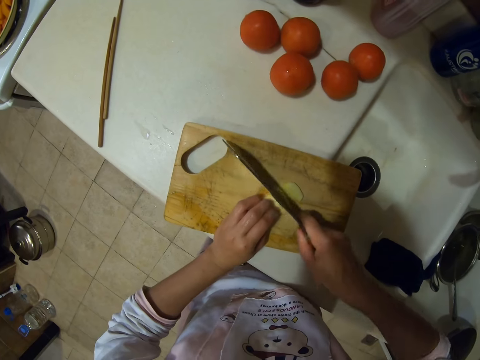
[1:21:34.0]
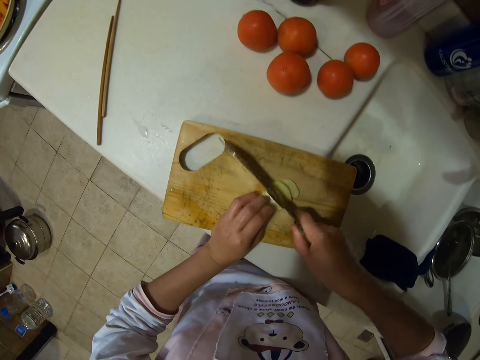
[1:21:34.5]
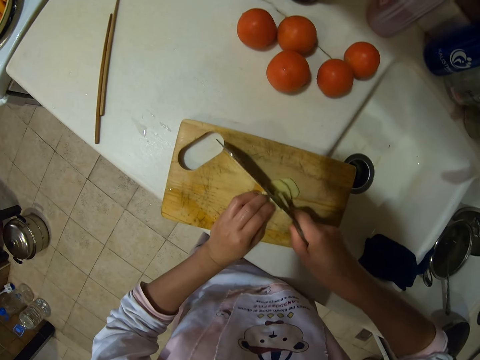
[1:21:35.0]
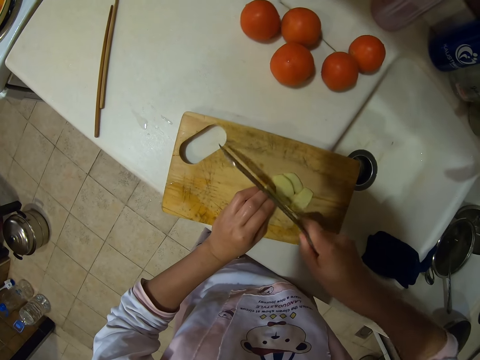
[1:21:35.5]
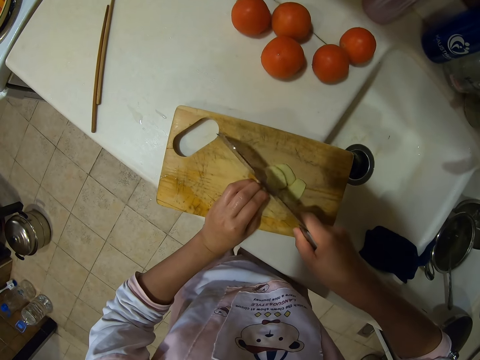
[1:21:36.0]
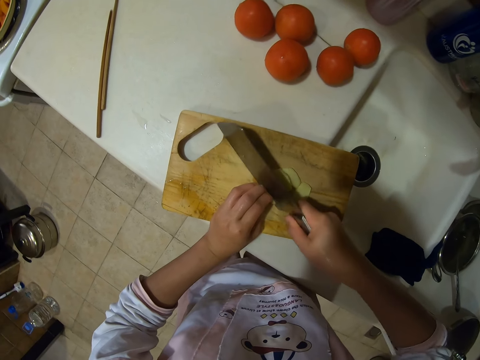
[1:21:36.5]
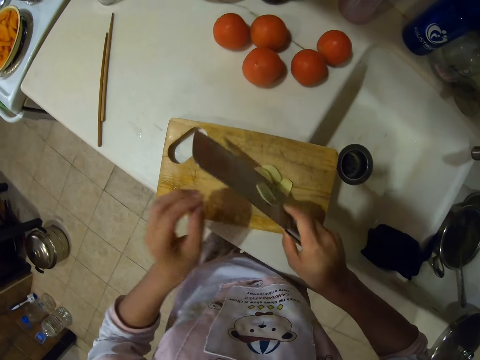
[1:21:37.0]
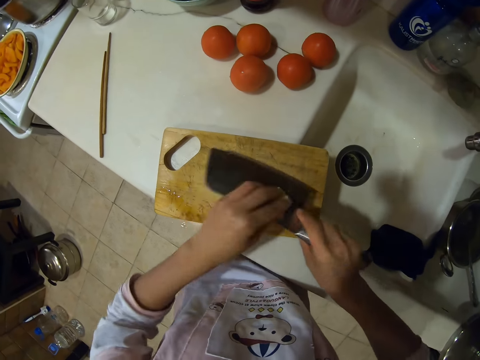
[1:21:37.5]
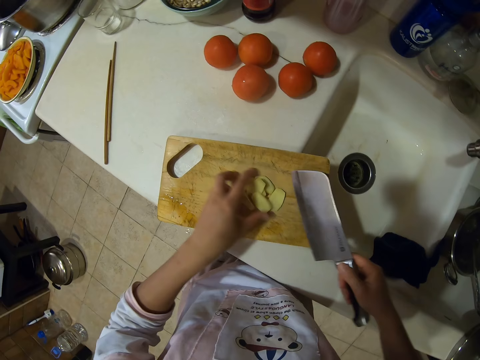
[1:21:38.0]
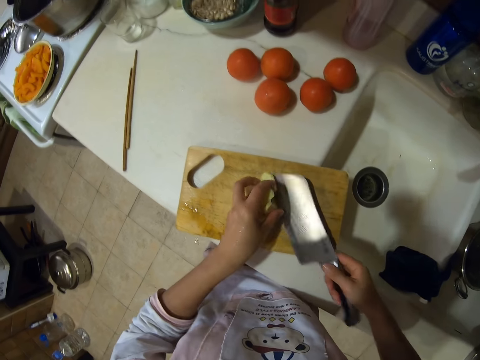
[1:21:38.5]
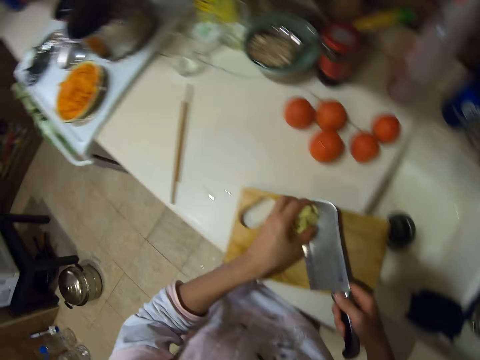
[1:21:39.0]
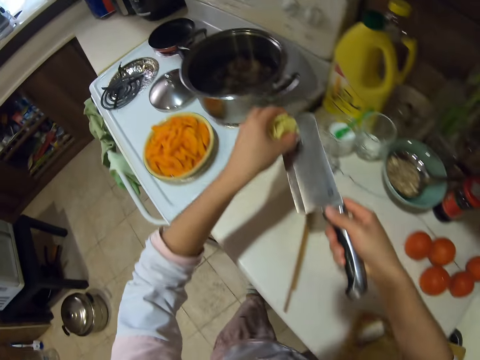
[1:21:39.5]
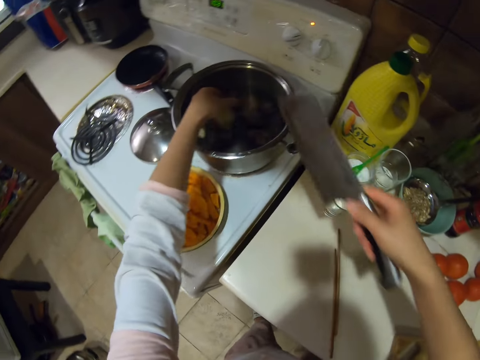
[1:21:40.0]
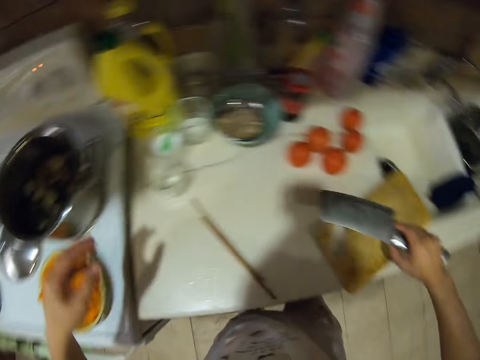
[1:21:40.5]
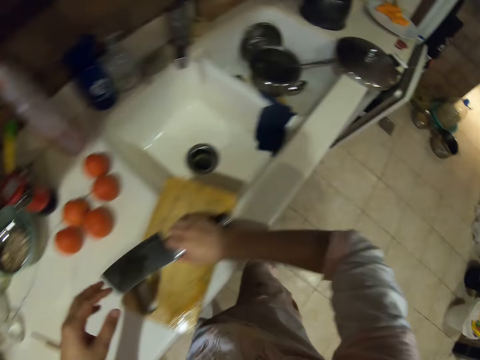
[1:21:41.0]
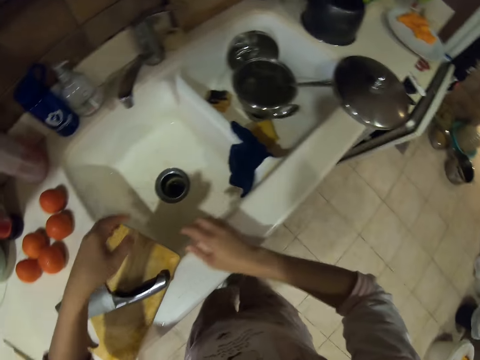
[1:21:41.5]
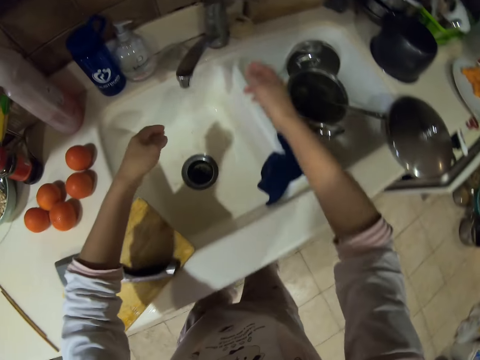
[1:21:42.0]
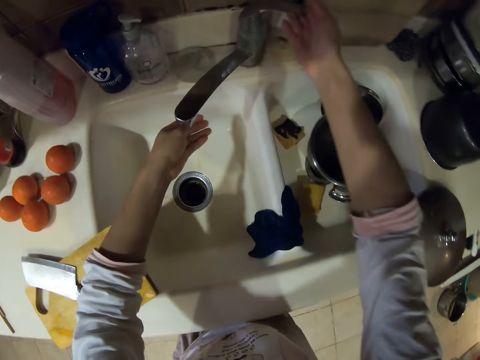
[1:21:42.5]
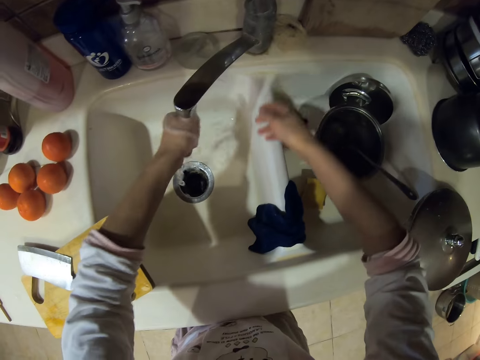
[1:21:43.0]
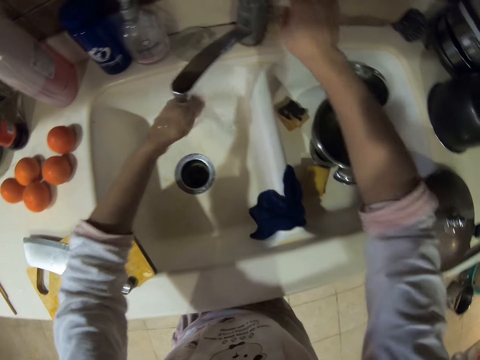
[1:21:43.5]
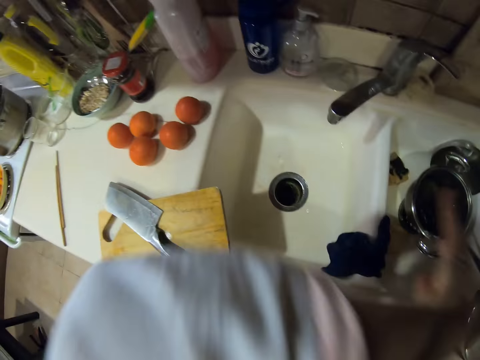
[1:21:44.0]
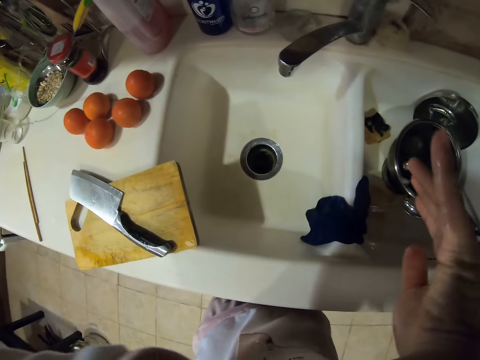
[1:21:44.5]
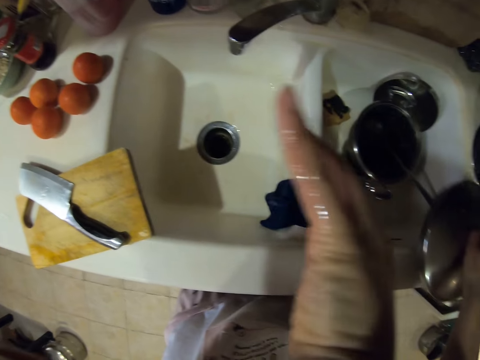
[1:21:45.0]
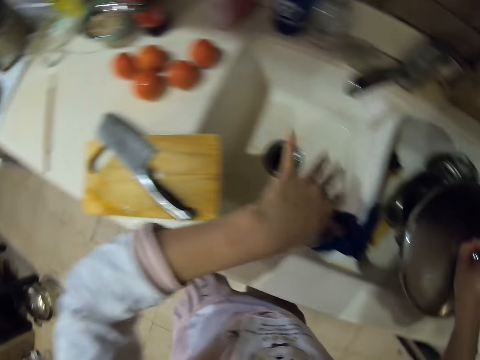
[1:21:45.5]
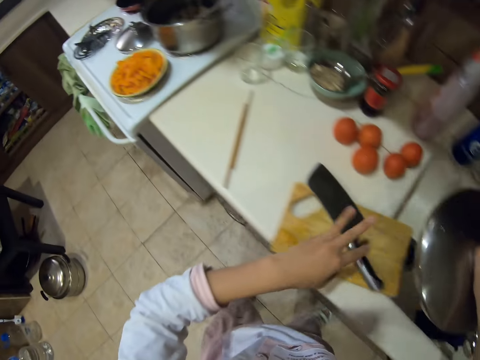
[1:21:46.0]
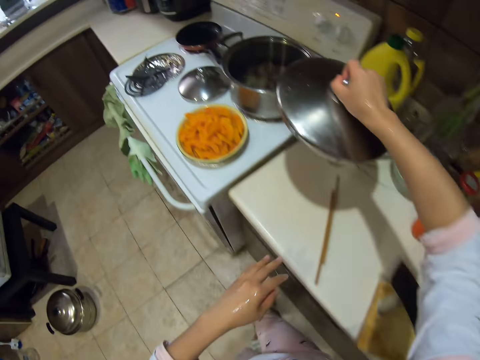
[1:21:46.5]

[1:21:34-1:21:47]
The camera wearer picks up the sliced potatoes or garlic with a knife from the chopping board. He puts the potatoes into a pot. He puts the knife down on the chopping board. He turns on the water tap, washes his hands, and closes the water tap. He wipes his forehead with his left arm. He picks up a pot lid.

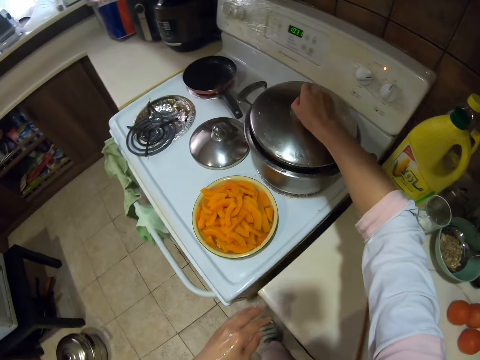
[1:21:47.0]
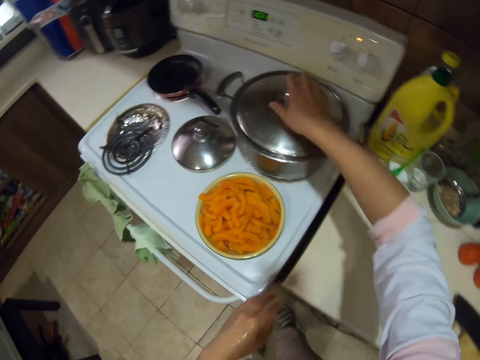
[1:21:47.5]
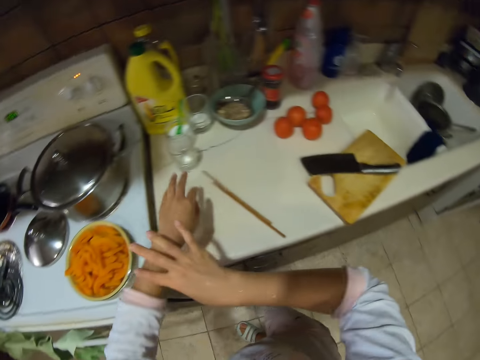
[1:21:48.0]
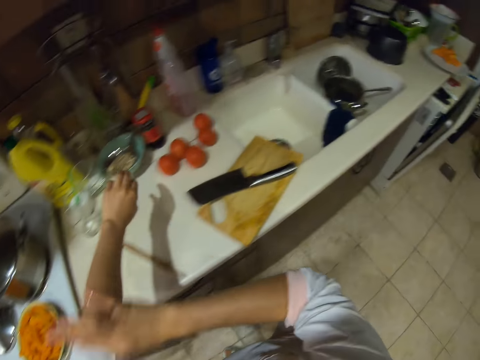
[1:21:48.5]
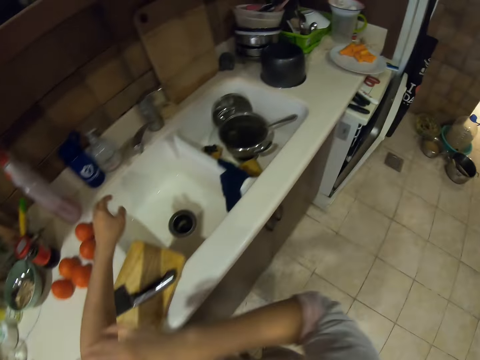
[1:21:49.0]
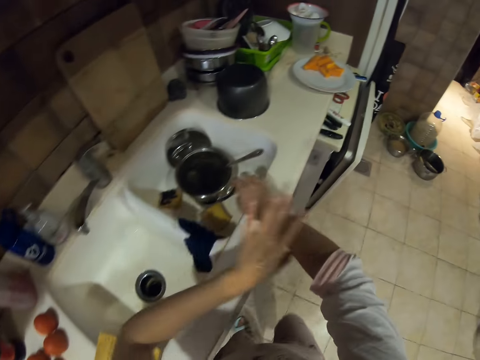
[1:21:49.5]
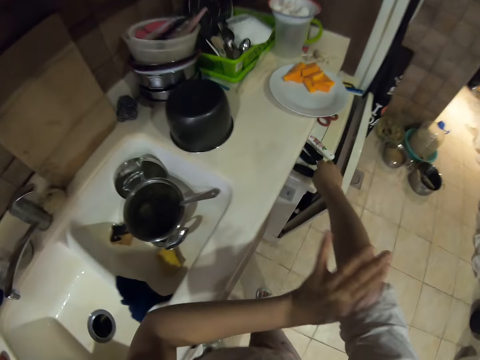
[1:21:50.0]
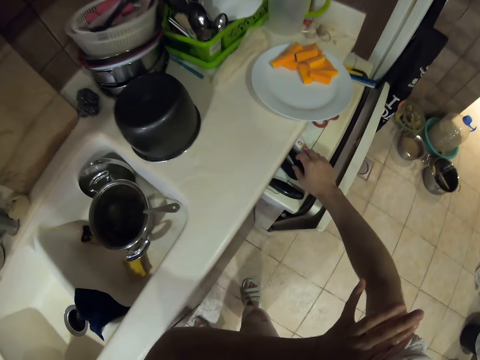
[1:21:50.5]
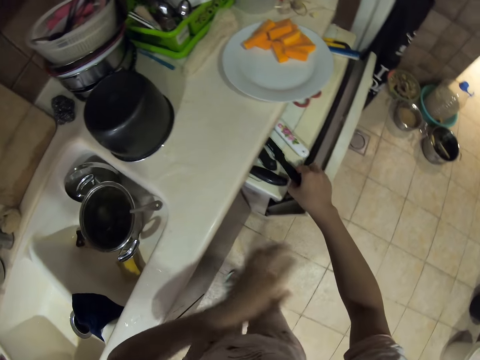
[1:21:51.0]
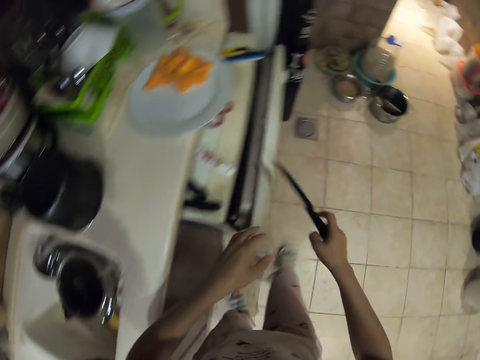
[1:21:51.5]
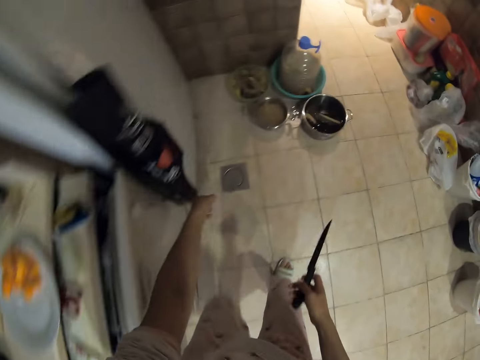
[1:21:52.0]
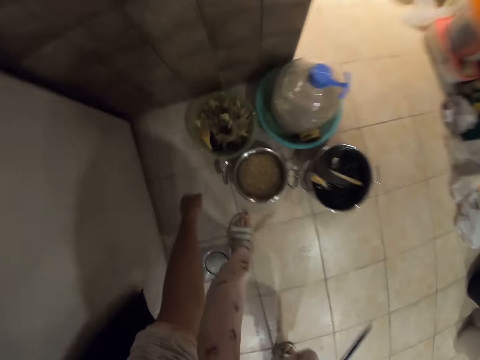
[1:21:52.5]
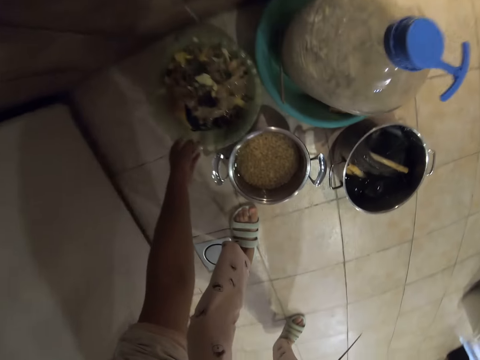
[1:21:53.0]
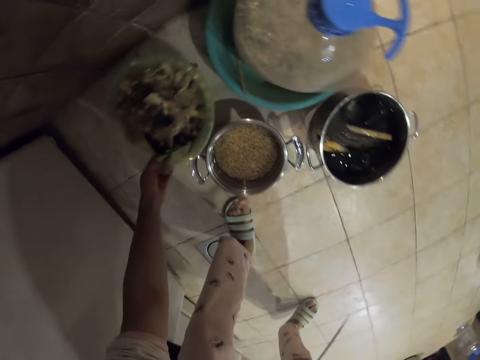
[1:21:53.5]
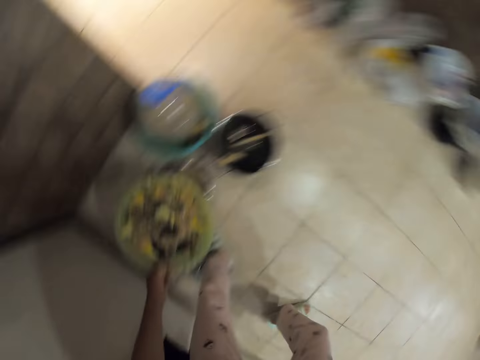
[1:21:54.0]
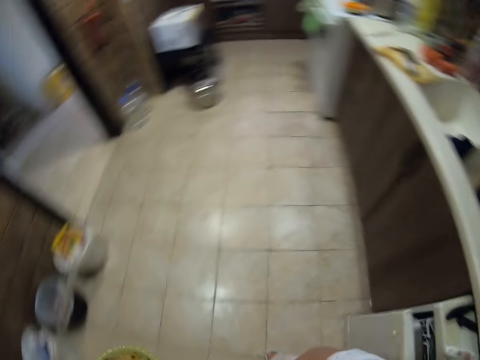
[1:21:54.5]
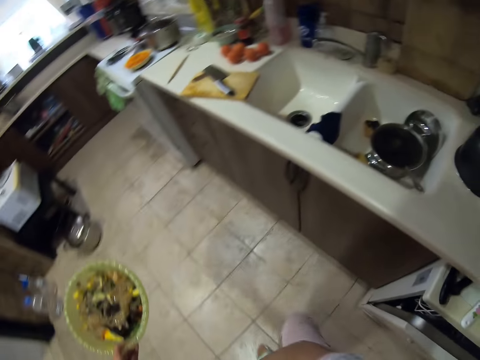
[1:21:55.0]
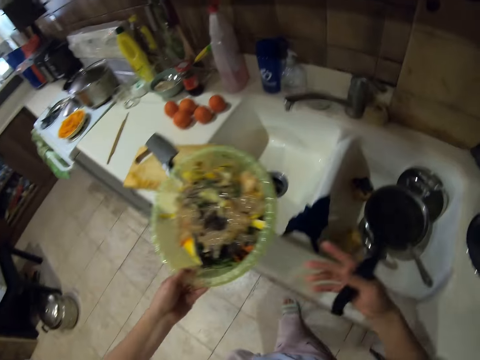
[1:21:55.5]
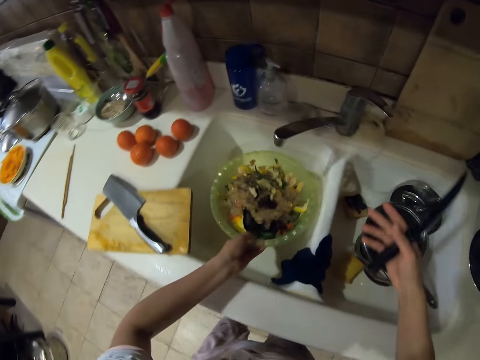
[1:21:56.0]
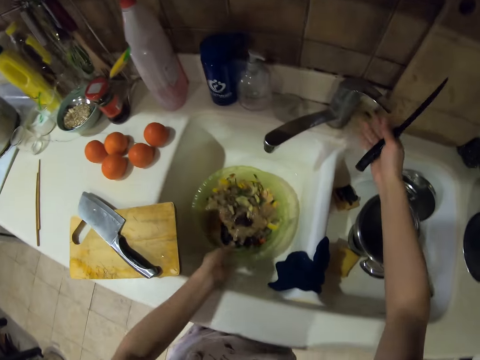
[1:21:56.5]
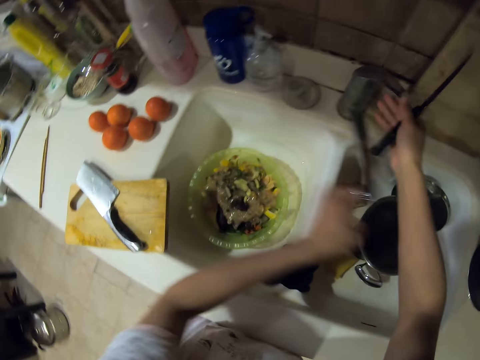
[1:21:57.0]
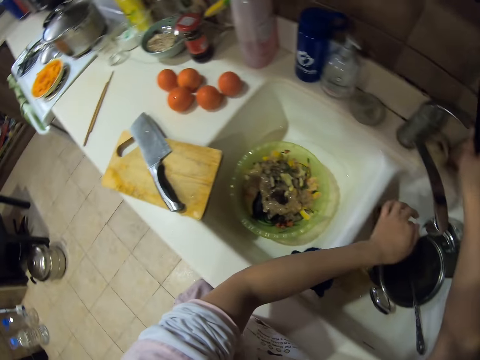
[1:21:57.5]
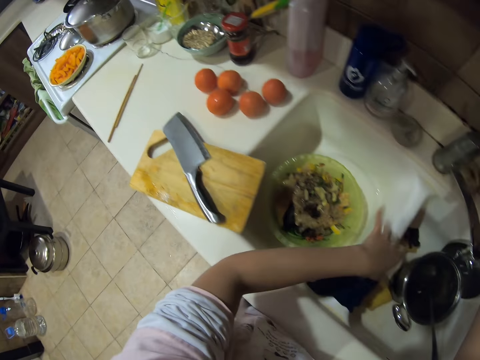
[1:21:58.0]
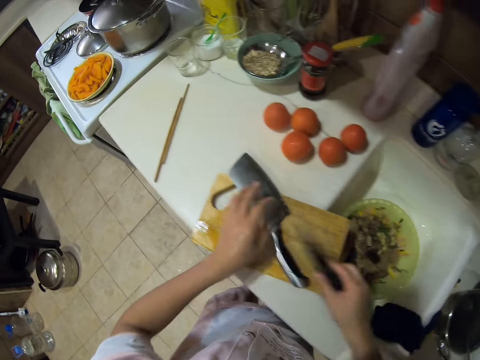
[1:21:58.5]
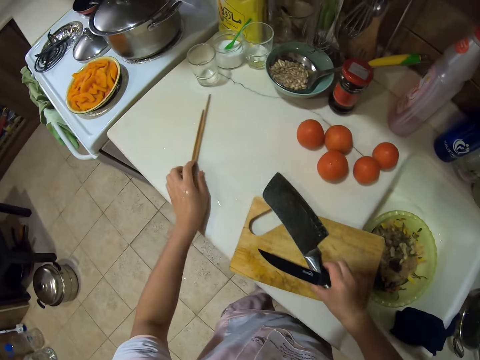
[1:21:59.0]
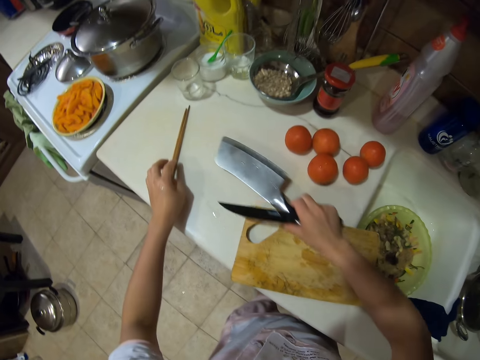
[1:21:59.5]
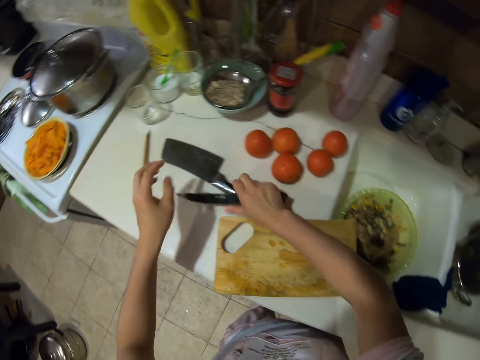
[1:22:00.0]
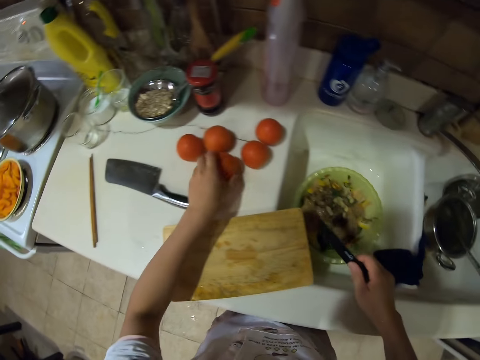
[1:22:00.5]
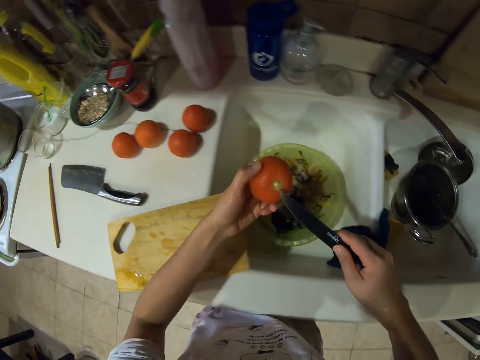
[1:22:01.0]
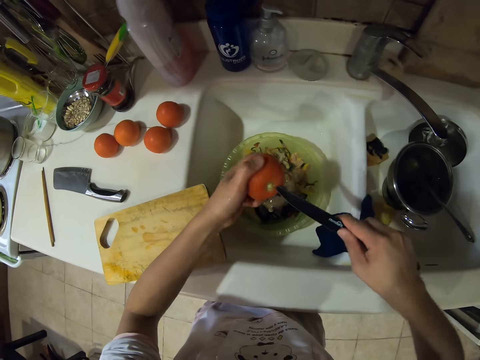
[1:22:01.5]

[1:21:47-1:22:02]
The camera wearer covers the pot with the pot lid. They pull back the sleeves. They pick up a knife from the kitchen drawer and walk. They pick up a trash can. They put the trash can in the sink. They turn on the water tap, wash their hand, and close the water tap. They put the knife on the chopping board aside. They pick up a tomato.
